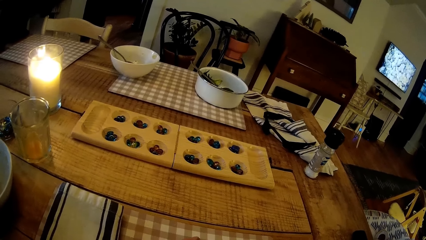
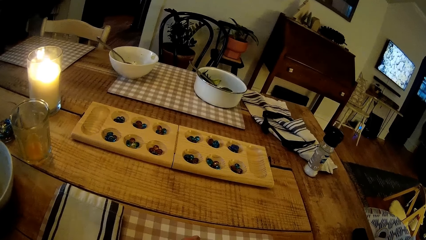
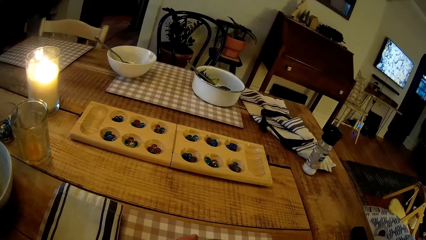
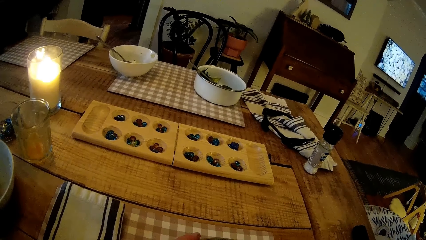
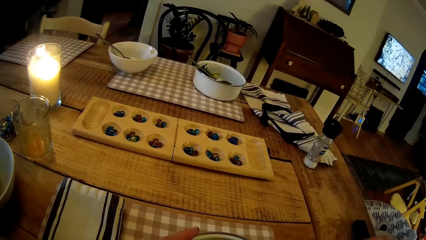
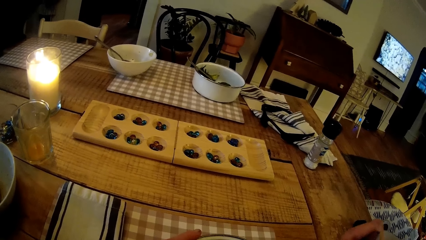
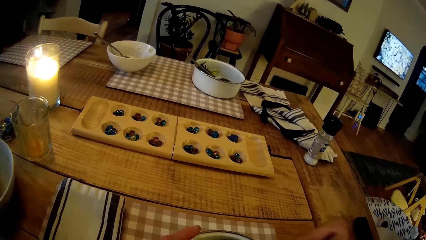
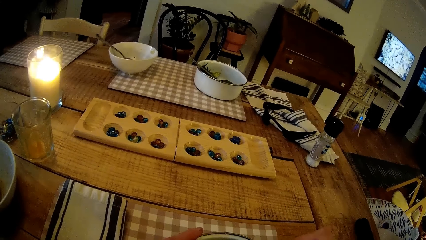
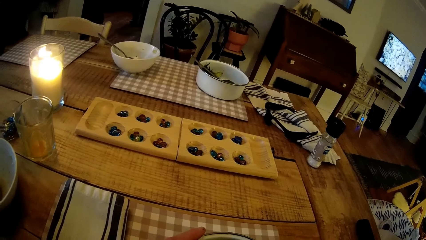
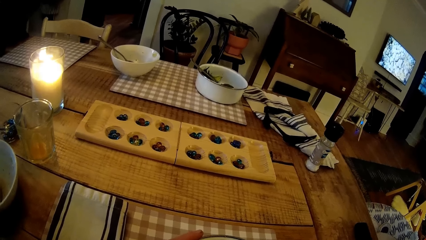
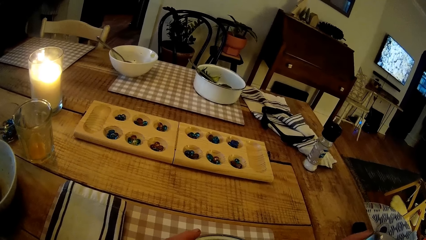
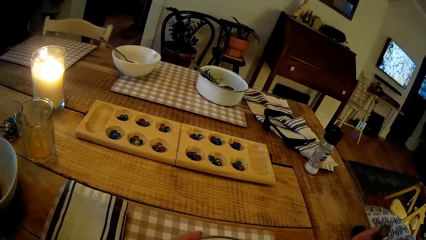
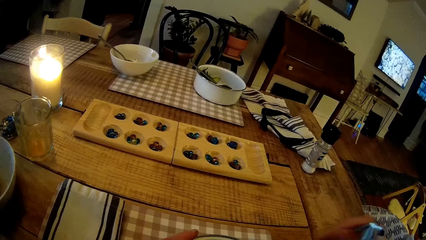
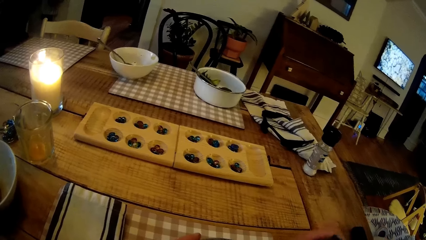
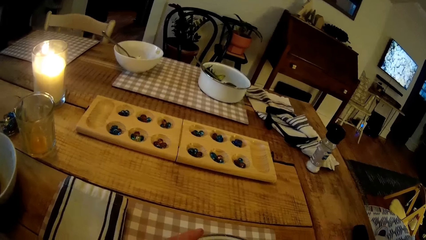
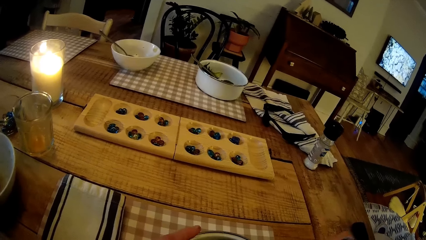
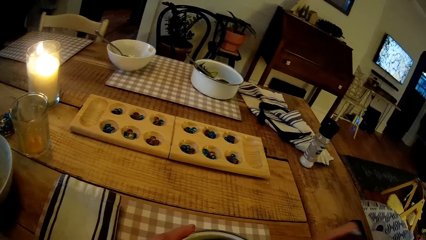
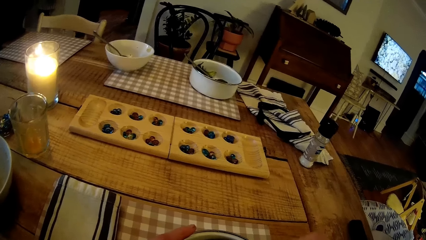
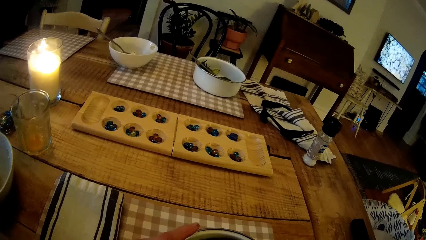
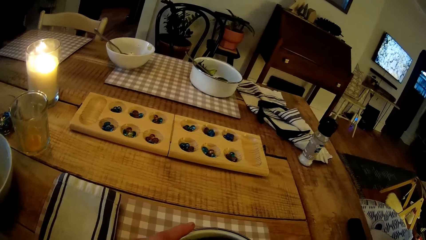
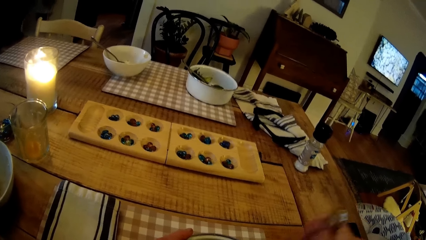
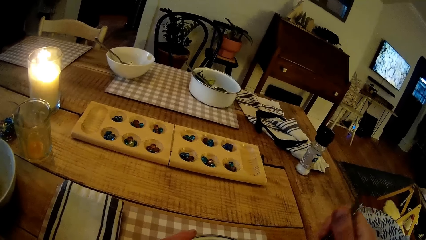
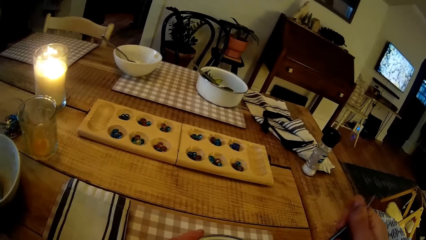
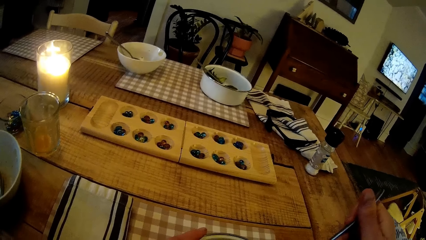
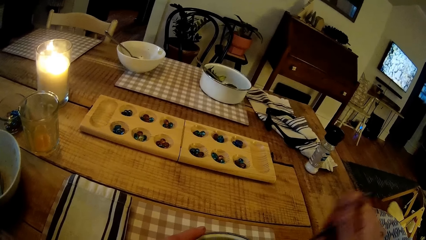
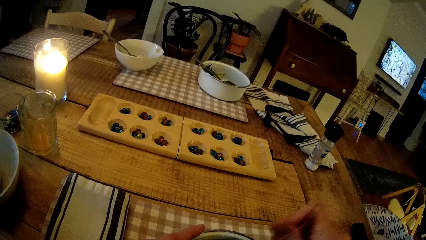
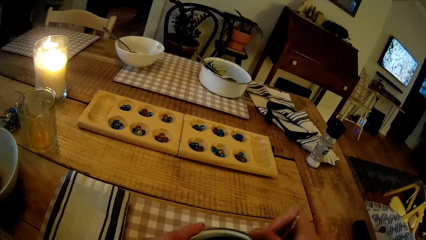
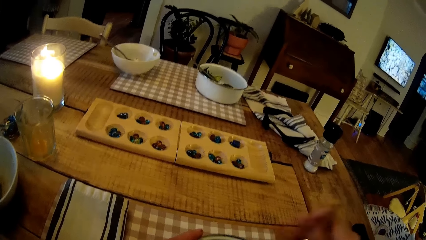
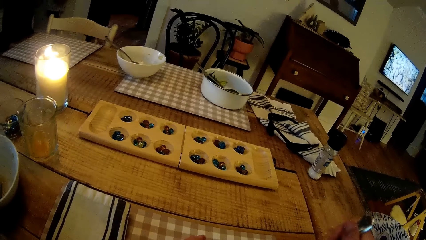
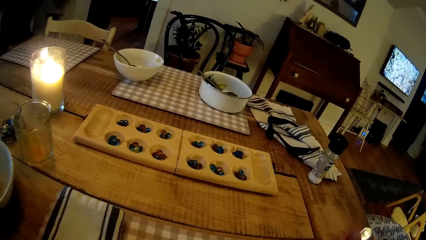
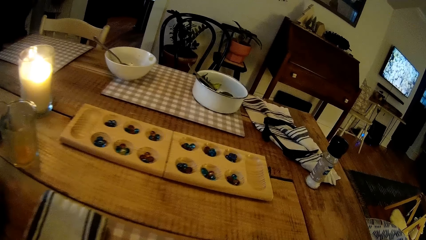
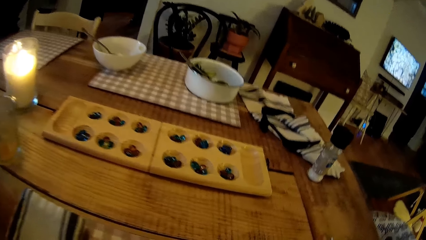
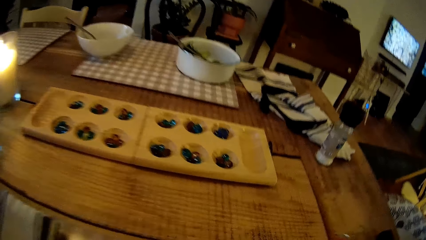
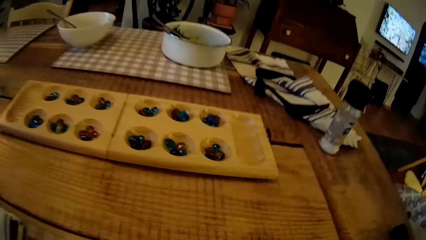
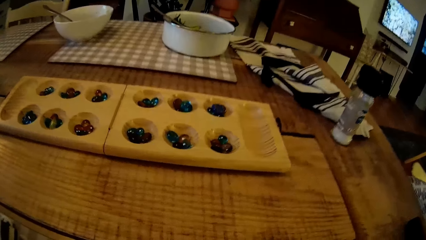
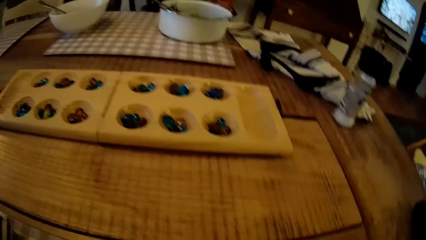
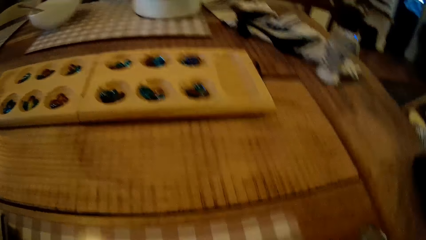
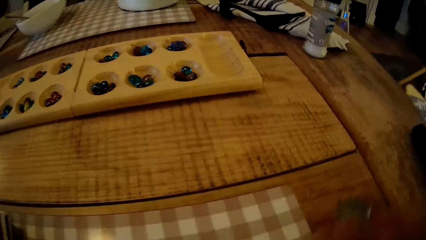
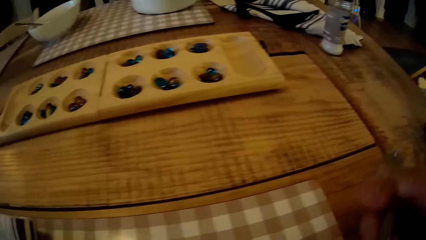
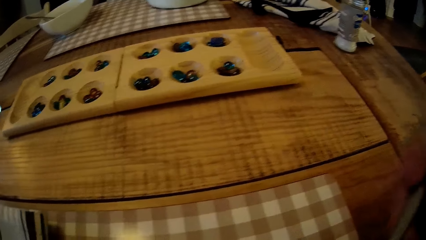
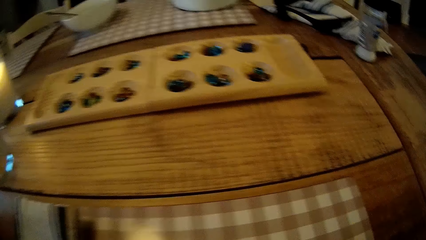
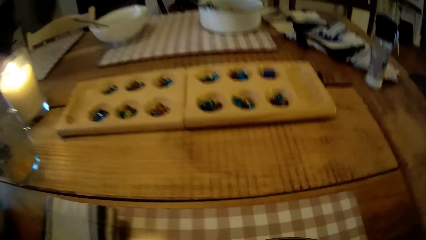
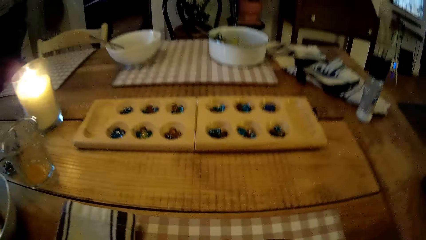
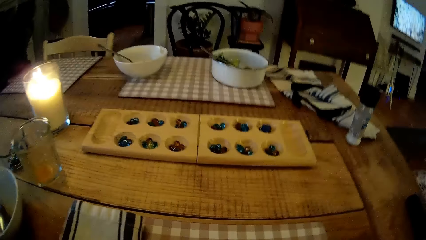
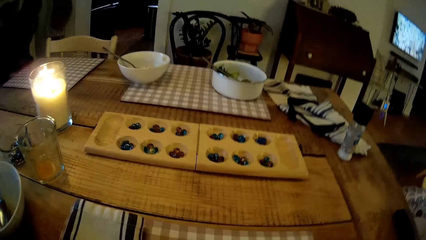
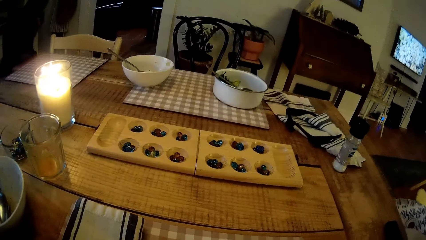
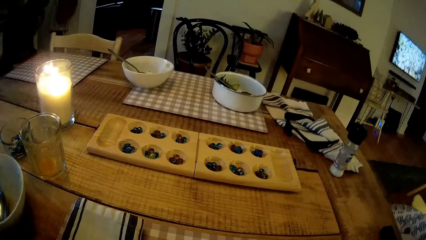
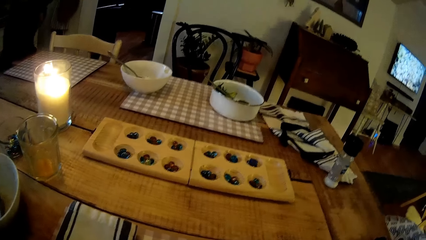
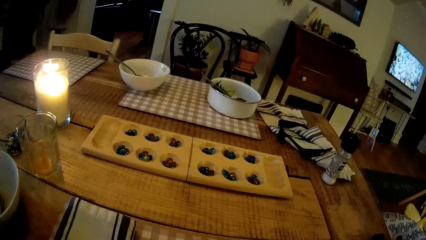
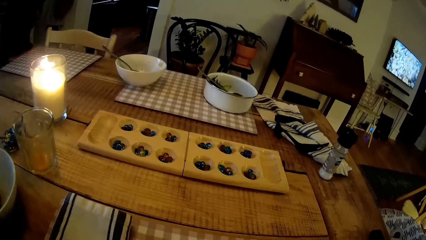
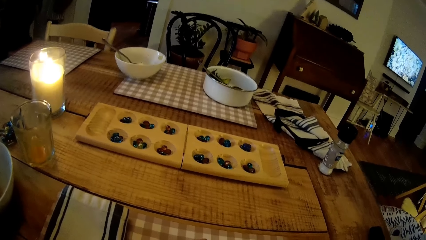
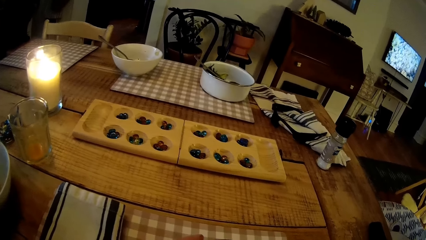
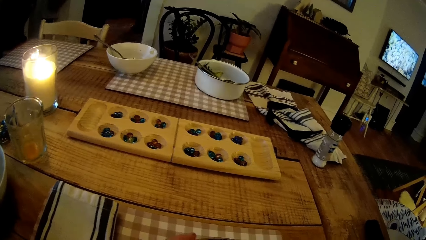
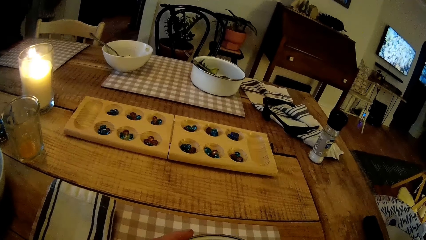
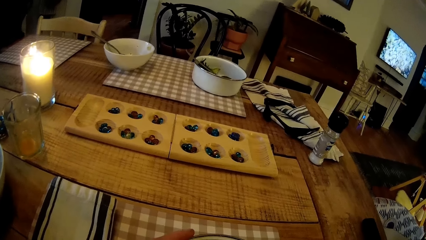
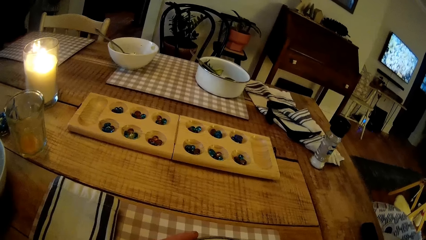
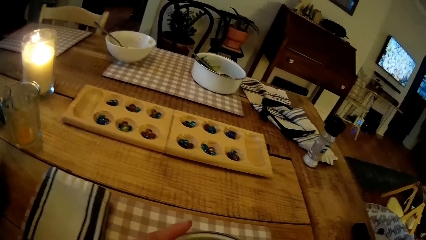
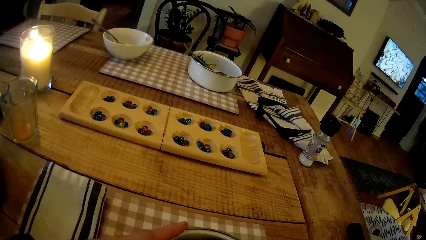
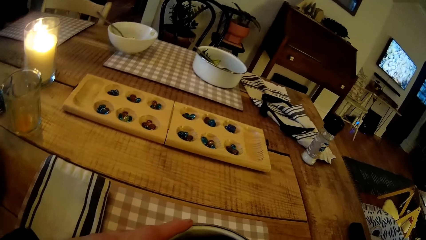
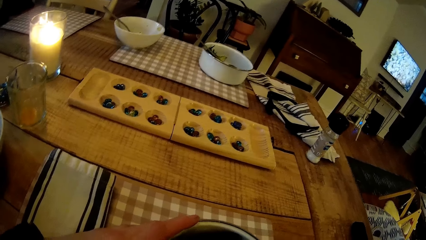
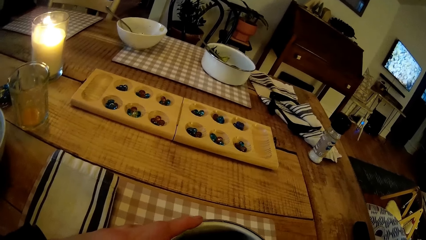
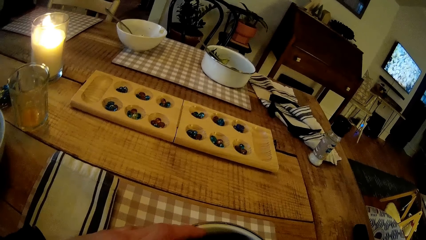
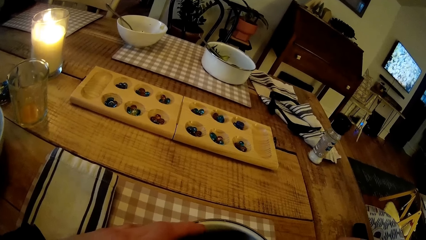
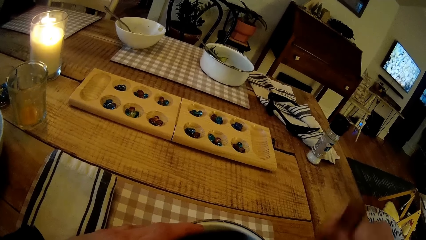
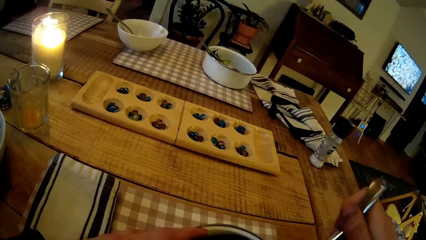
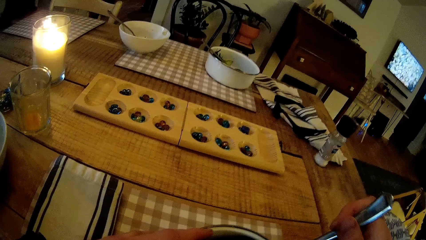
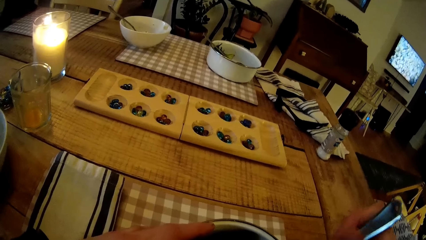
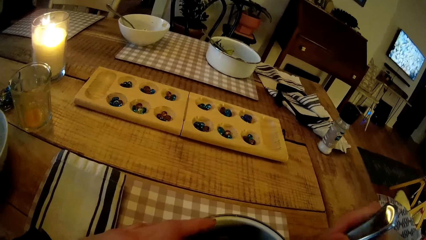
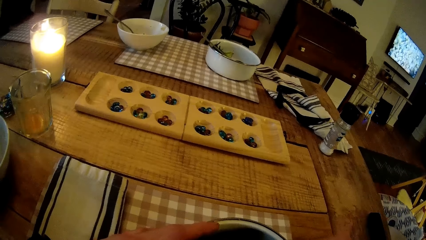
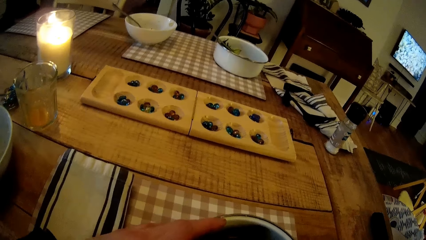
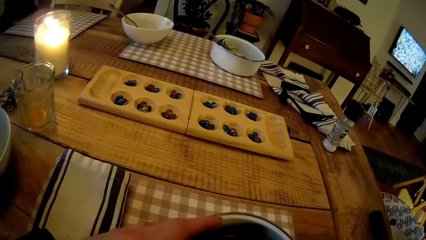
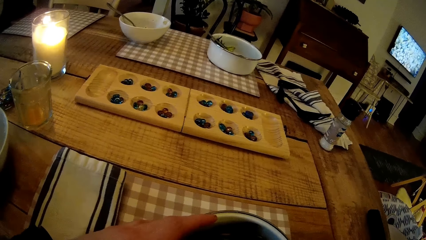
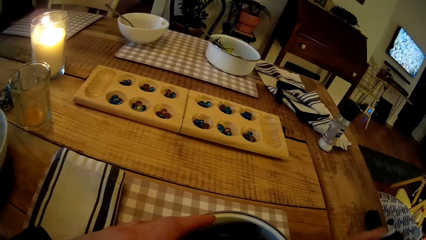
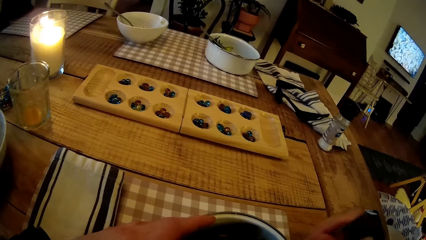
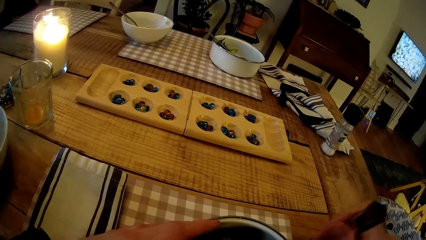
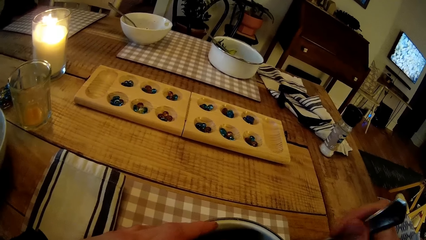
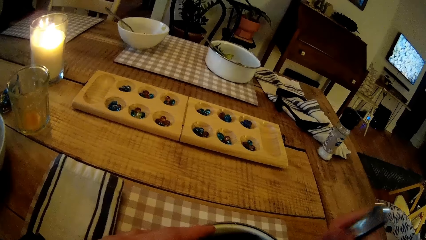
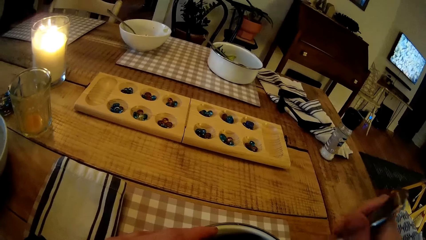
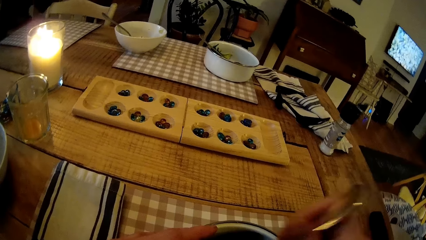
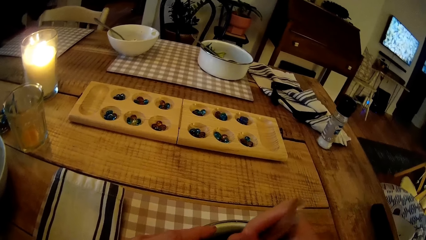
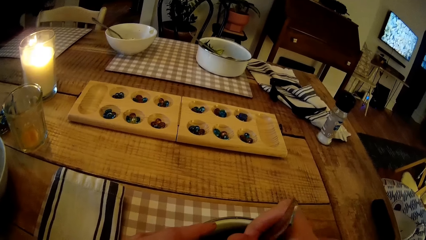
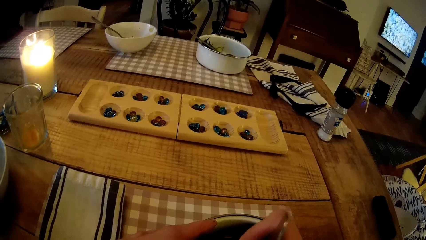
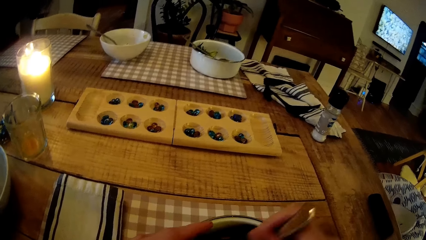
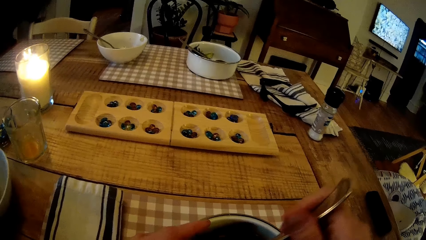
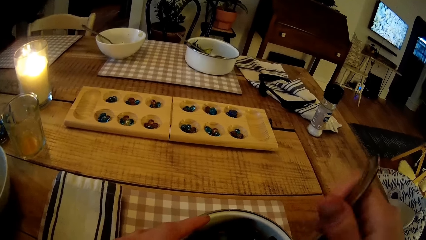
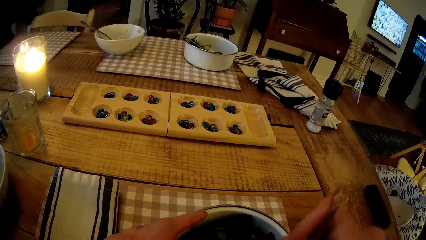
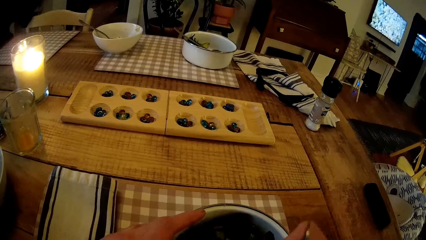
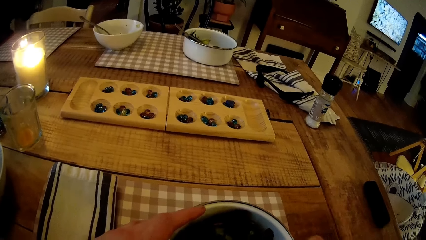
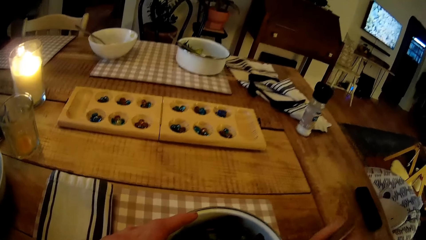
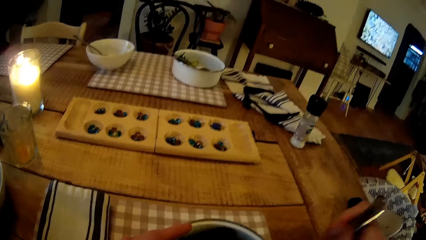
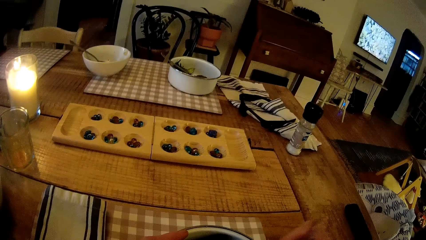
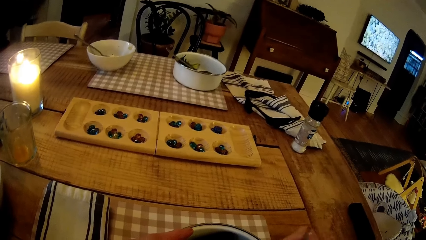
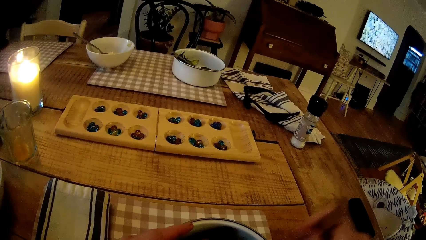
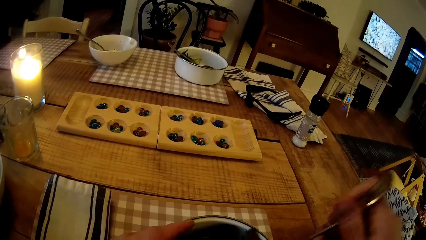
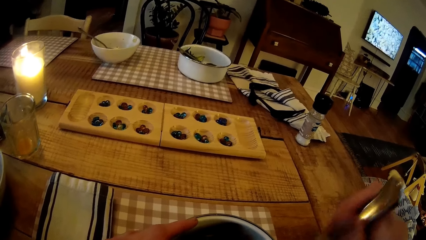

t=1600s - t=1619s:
The camera wearer eats food from the fork. They scoop food with the fork.
